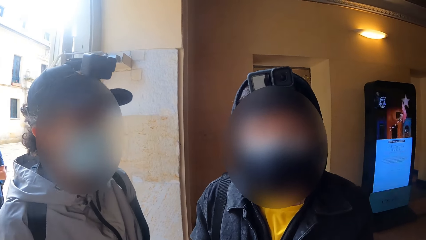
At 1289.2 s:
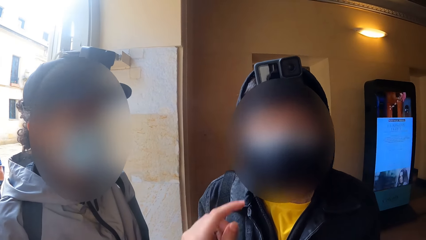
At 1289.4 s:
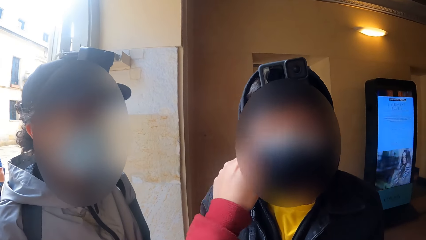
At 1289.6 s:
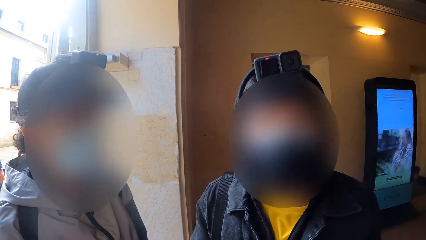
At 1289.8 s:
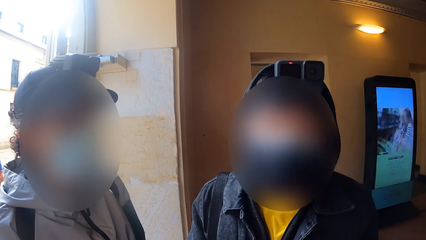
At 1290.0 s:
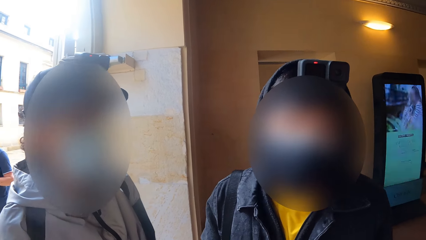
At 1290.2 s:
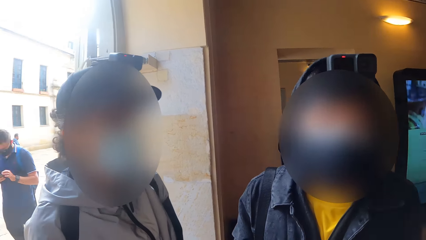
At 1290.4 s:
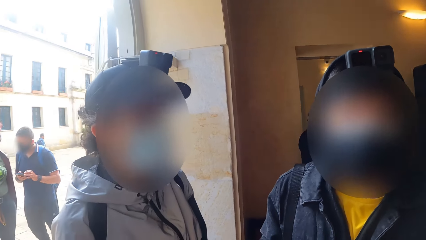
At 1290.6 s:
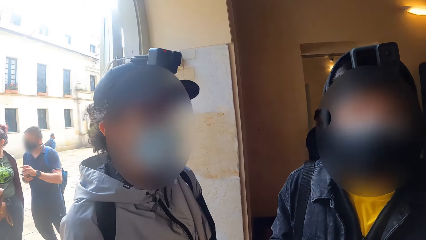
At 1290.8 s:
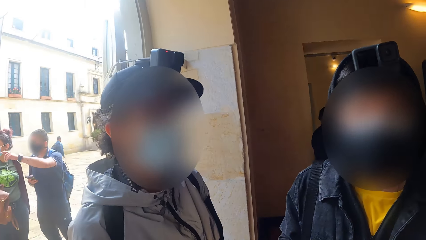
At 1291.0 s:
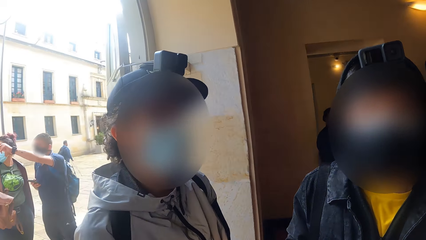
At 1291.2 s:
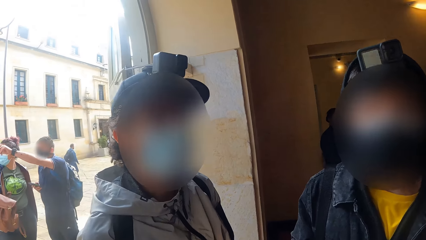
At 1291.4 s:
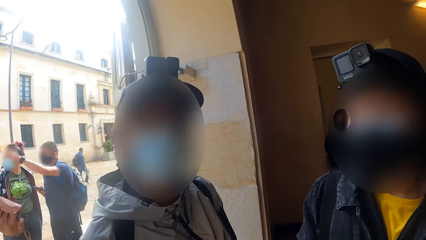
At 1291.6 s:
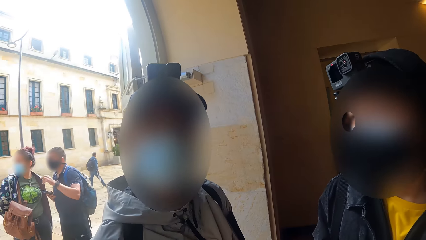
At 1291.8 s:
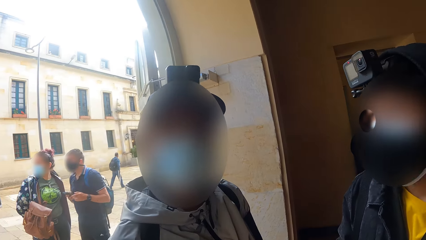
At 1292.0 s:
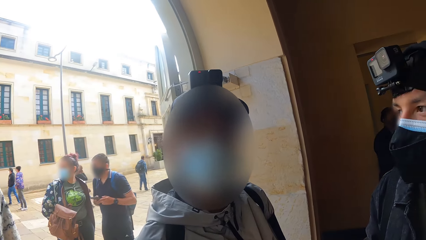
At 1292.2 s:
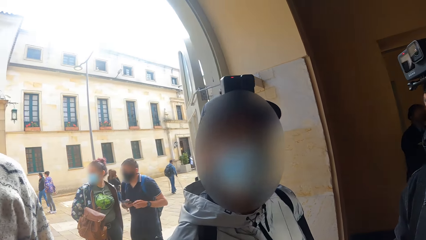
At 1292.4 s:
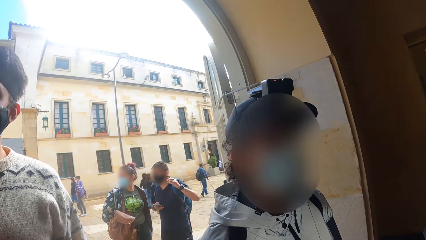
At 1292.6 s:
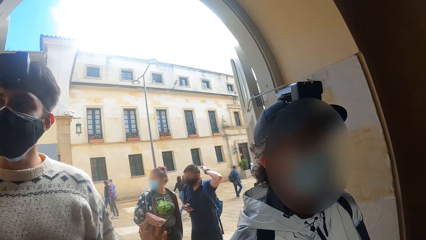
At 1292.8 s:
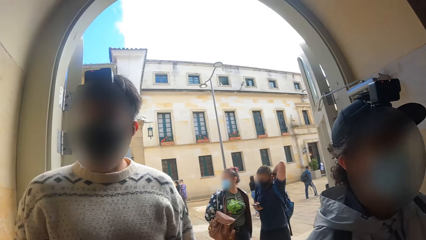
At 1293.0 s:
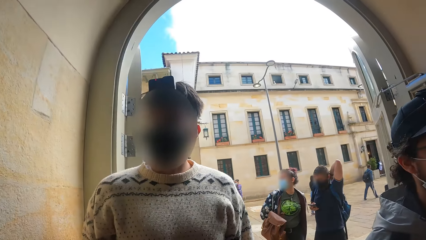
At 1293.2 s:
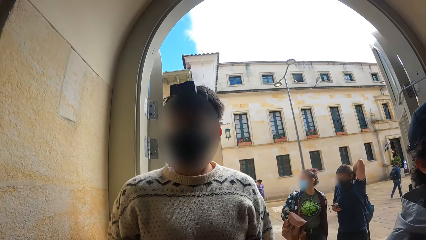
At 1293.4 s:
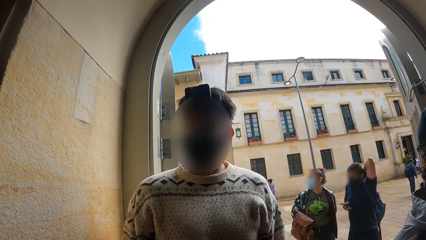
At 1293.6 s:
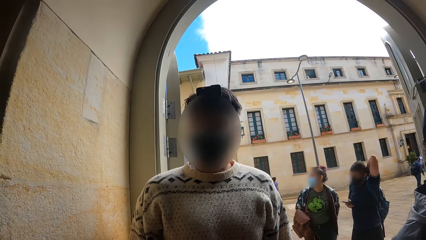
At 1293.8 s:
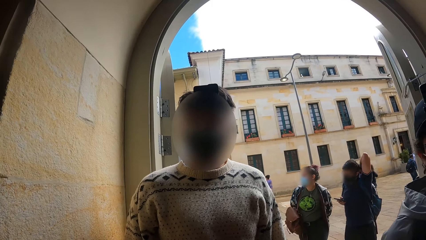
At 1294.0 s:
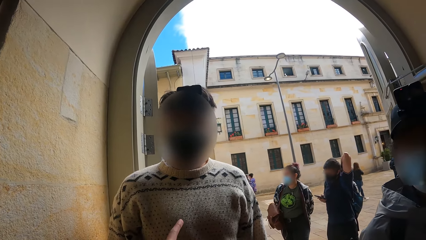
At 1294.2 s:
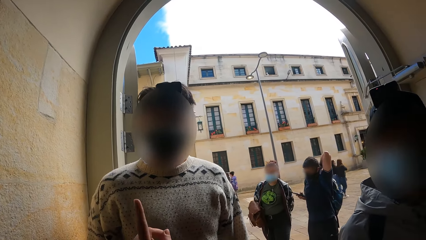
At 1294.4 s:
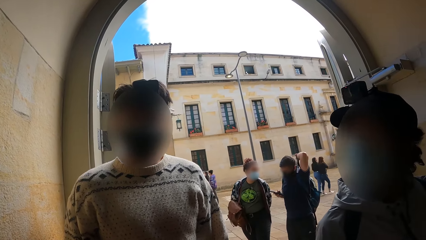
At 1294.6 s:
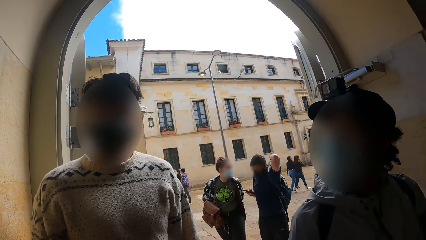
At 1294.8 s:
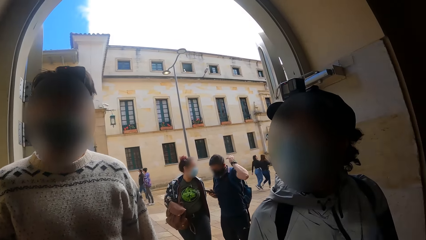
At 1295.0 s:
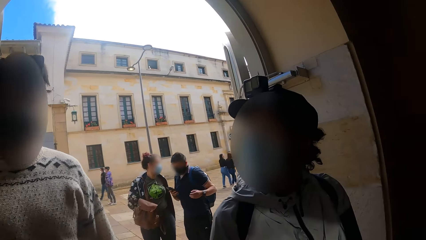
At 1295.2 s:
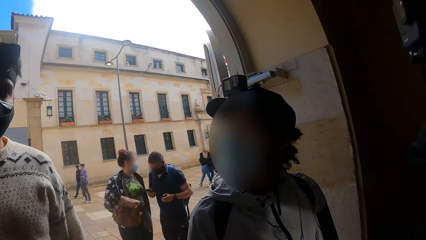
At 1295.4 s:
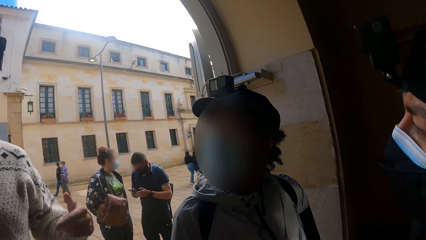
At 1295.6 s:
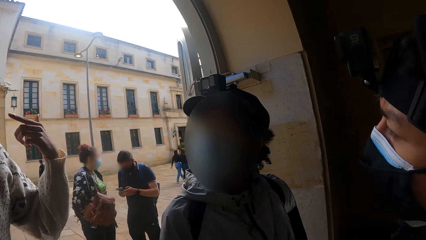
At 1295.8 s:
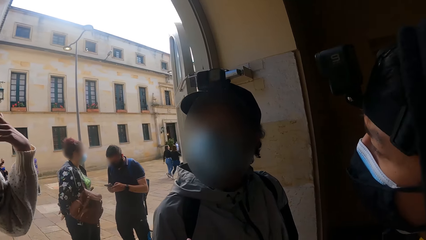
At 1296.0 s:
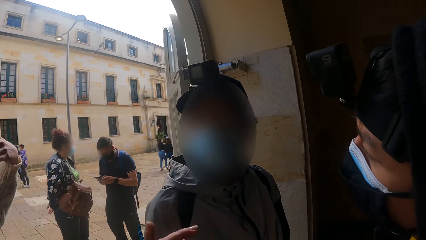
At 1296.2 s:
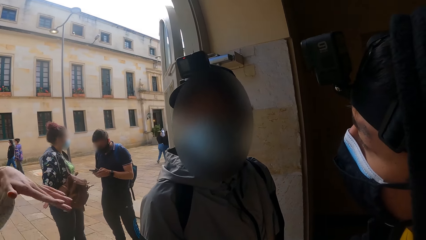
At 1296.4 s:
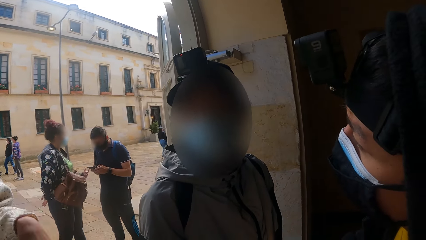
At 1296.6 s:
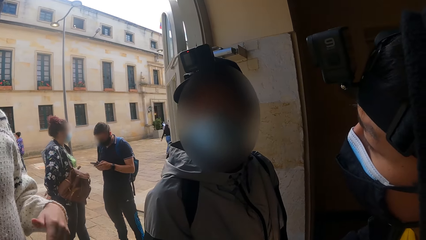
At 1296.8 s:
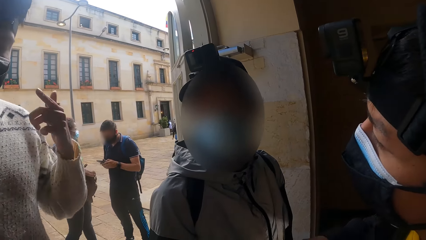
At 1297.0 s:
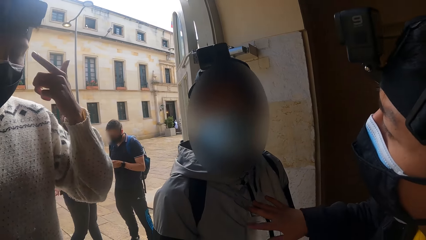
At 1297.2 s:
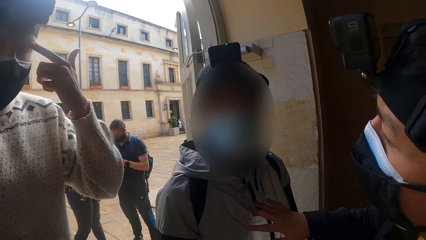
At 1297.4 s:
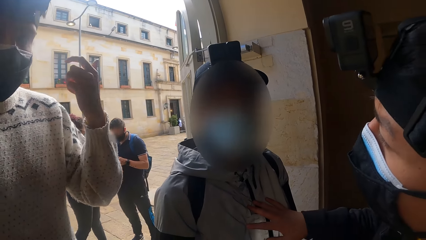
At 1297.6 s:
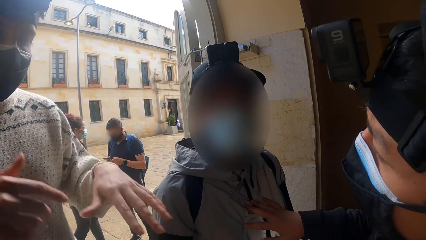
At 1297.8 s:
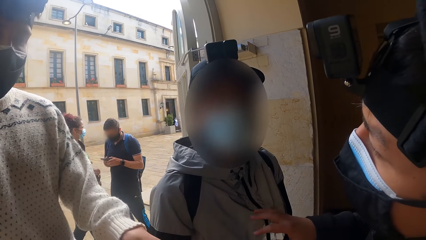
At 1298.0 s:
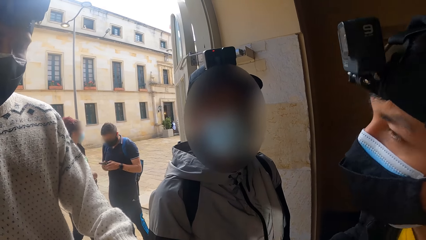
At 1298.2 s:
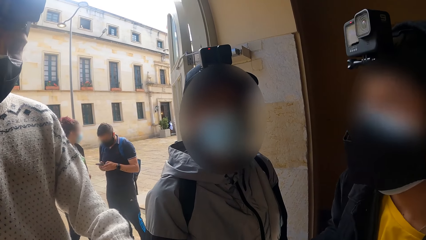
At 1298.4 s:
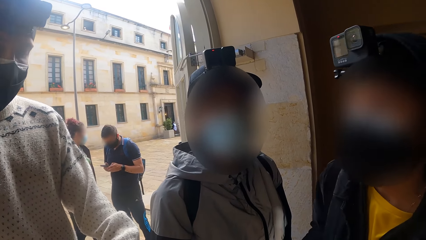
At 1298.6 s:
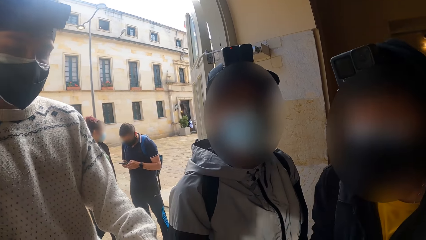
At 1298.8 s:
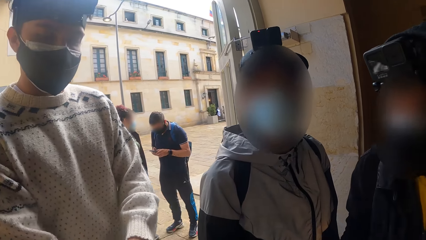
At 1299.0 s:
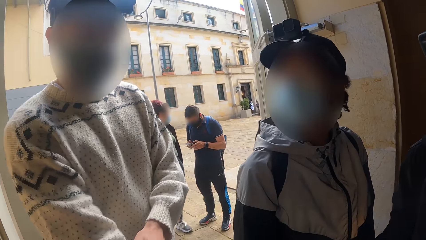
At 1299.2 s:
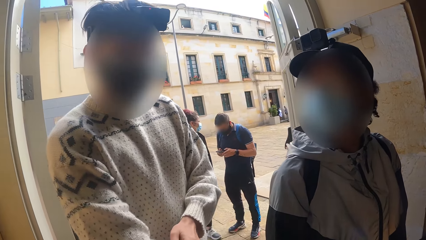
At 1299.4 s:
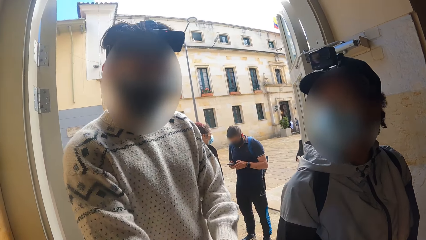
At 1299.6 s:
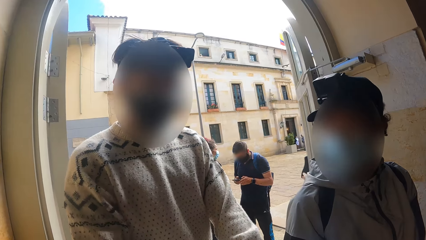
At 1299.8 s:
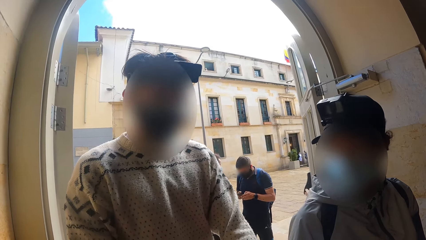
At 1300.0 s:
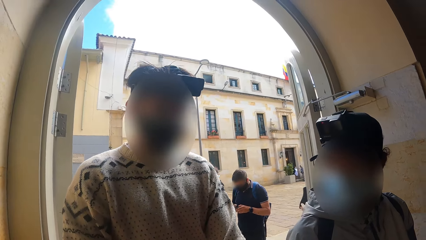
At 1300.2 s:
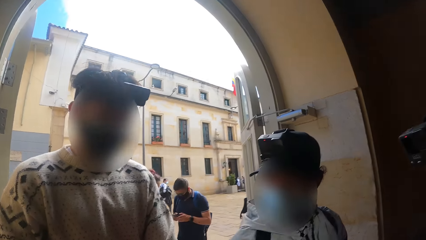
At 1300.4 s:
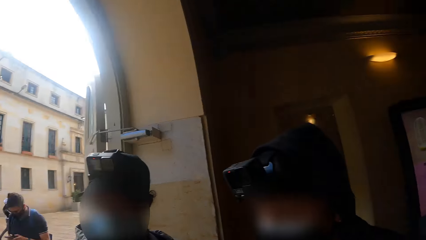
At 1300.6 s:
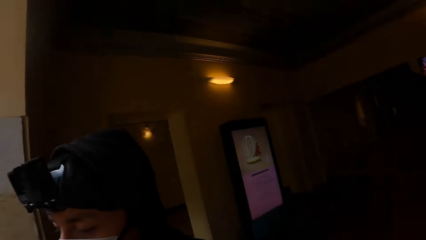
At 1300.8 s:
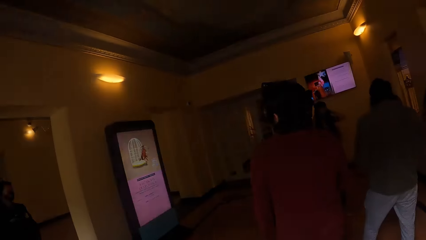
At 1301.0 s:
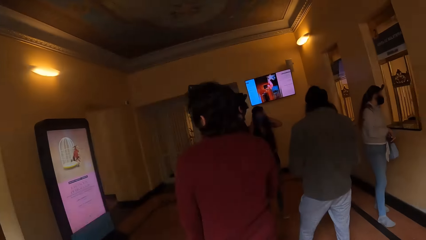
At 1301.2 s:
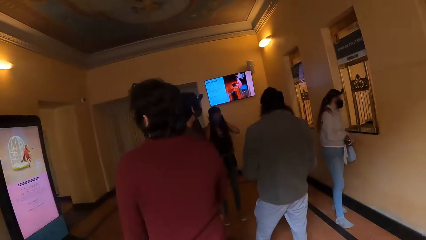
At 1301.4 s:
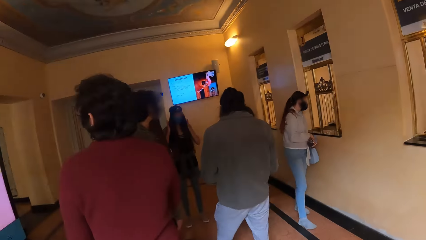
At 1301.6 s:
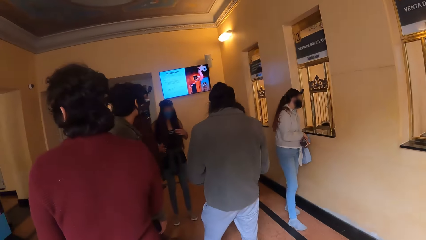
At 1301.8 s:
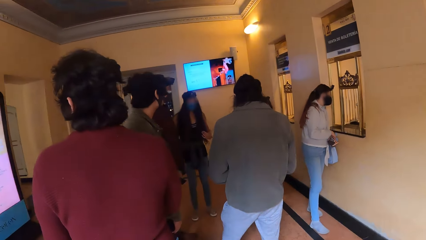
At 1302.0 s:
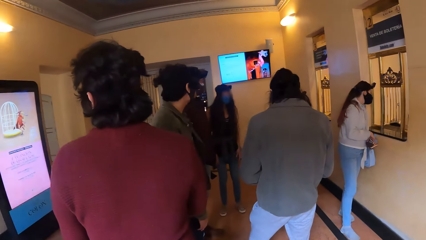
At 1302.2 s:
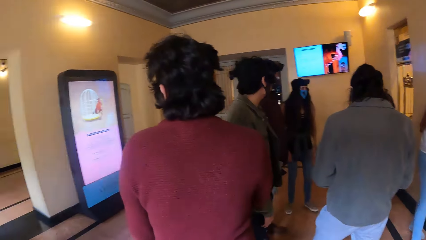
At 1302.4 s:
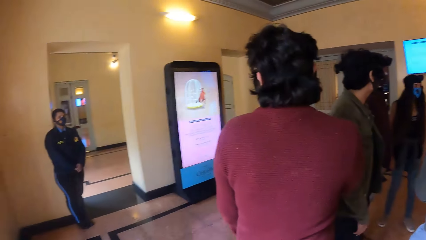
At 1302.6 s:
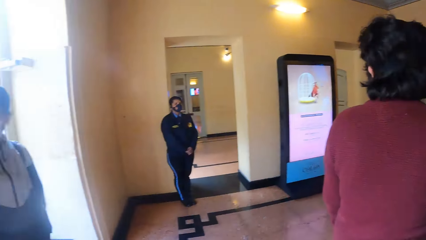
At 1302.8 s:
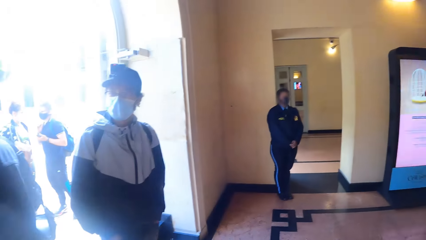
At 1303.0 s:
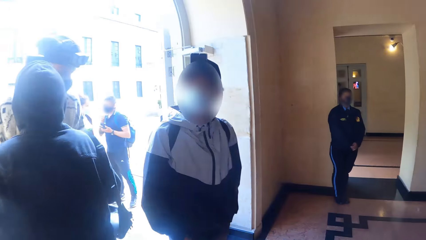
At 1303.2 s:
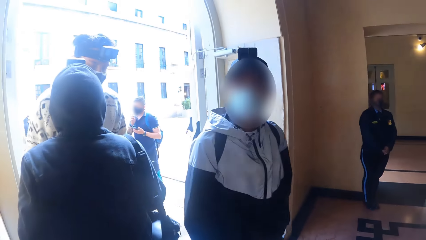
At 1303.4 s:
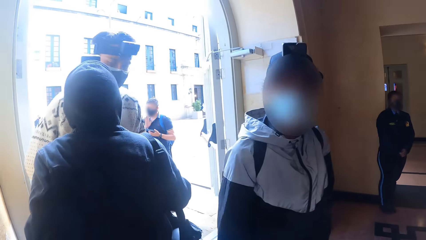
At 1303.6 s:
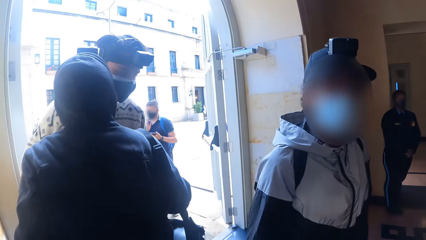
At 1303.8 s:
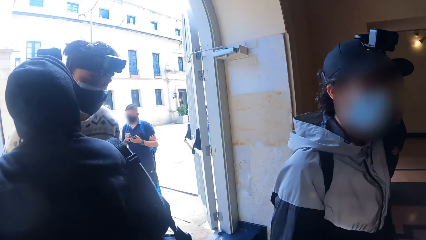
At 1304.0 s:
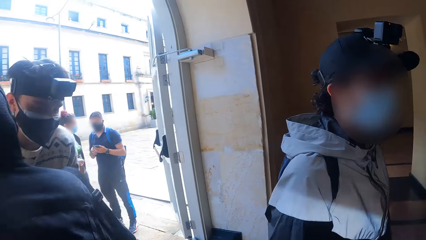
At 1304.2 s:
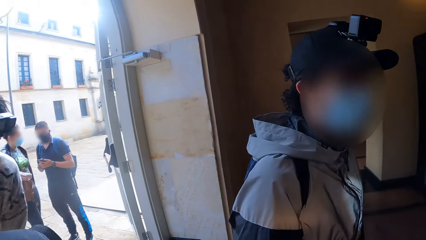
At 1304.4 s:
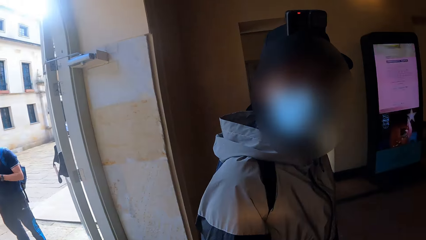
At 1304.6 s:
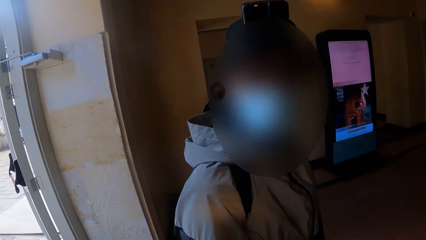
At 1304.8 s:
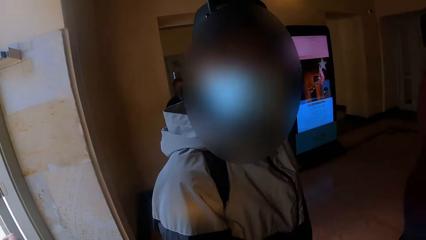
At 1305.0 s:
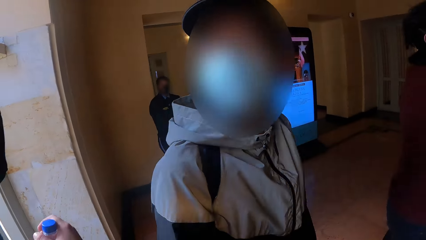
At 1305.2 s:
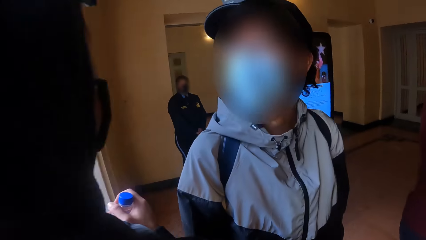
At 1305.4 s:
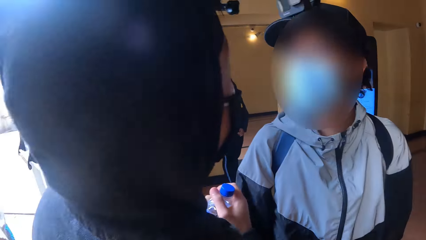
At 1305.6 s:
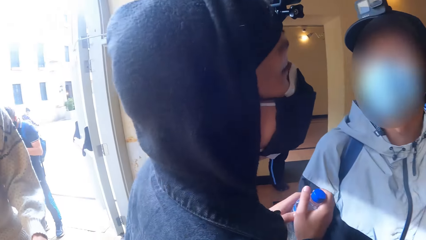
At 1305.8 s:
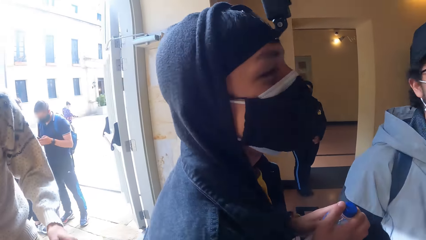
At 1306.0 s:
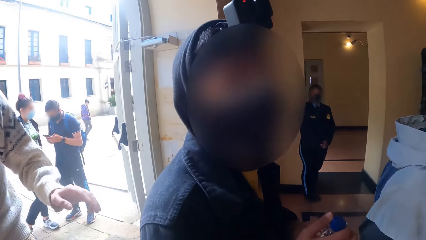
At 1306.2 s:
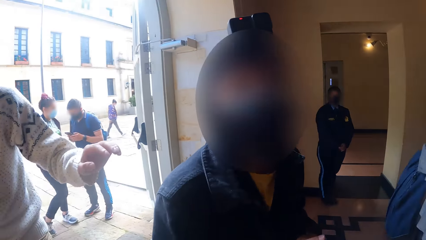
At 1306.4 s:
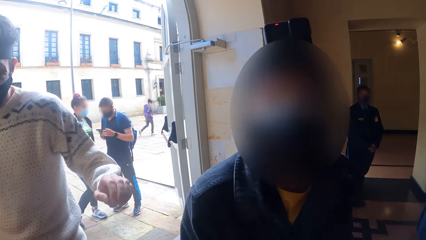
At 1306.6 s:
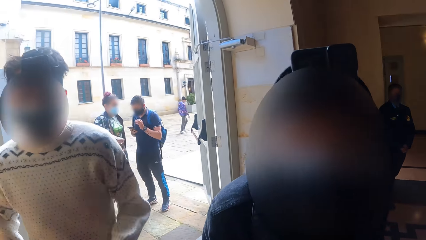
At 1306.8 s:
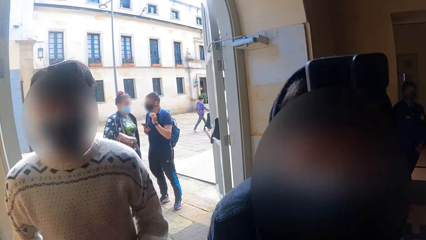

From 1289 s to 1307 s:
The camera wearer touches the face of a man with his left hand. He converses with the man, a second man and a third man. He points a finger. The third man points at his face with his left index finger and touches his eyebrow with his left index finger. The camera wearer looks at a man. He looks at another man. He looks around a room. He converses with the first man, the second man and the third man. He looks at the first man he looked at.
